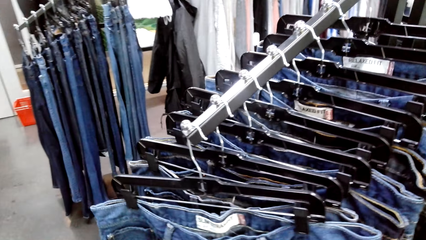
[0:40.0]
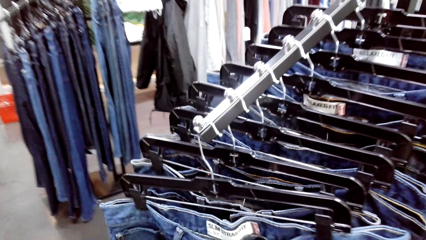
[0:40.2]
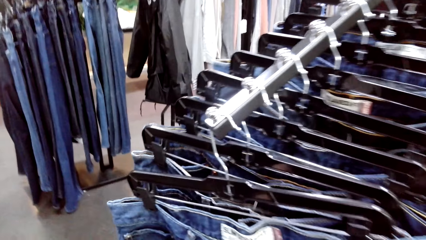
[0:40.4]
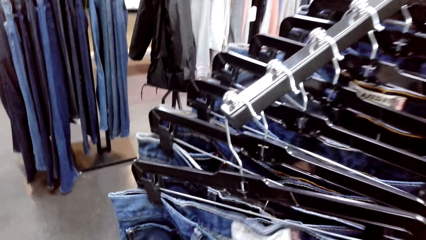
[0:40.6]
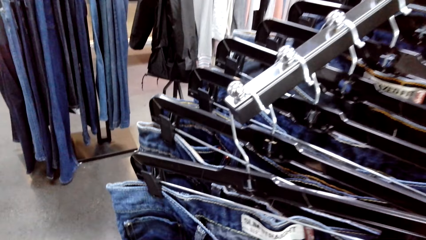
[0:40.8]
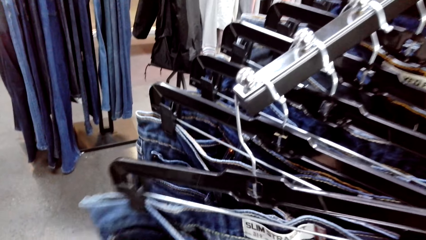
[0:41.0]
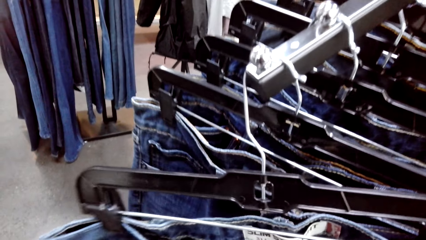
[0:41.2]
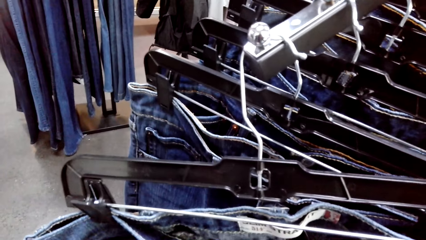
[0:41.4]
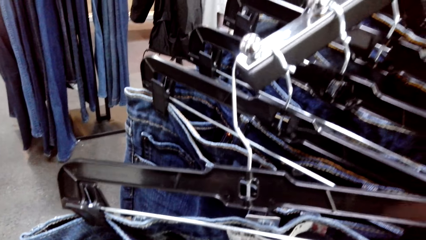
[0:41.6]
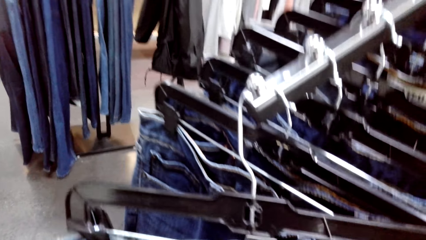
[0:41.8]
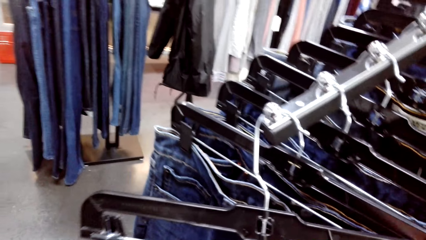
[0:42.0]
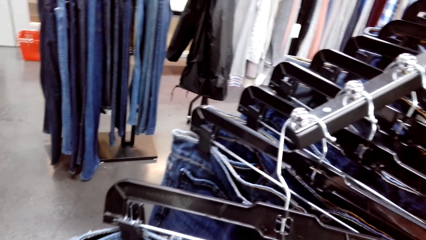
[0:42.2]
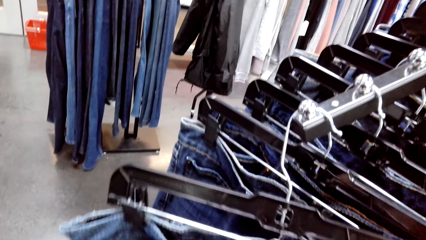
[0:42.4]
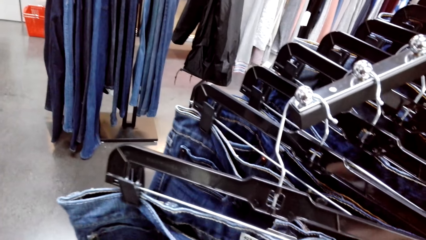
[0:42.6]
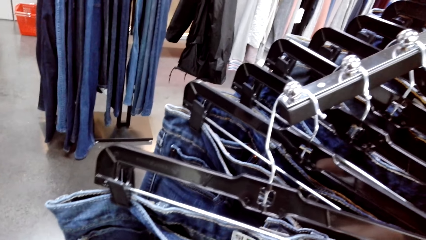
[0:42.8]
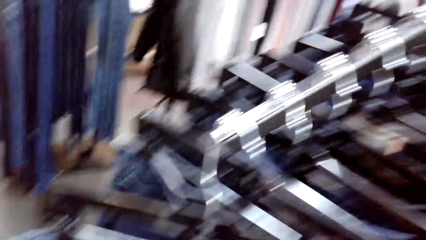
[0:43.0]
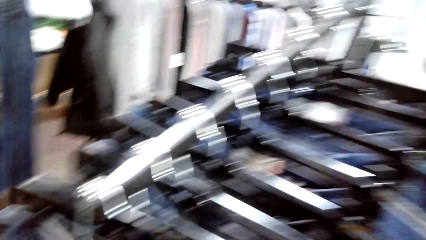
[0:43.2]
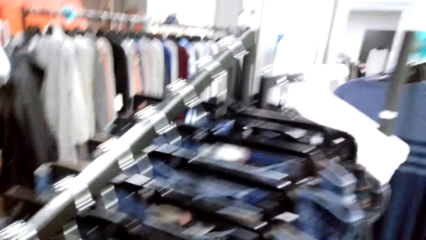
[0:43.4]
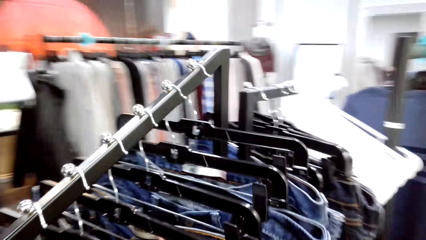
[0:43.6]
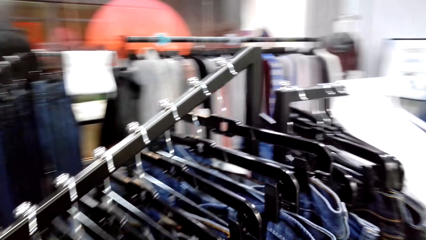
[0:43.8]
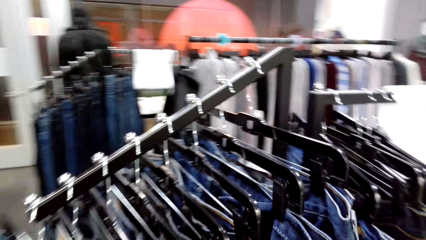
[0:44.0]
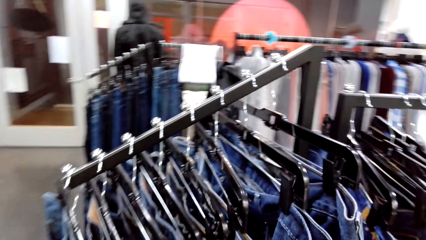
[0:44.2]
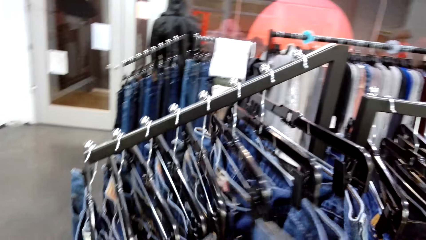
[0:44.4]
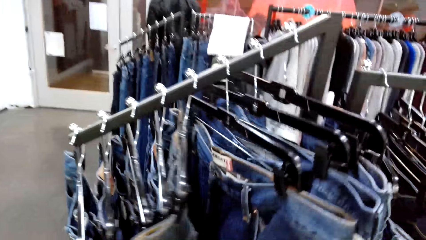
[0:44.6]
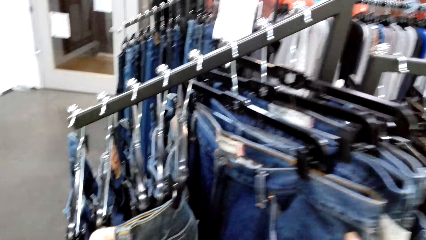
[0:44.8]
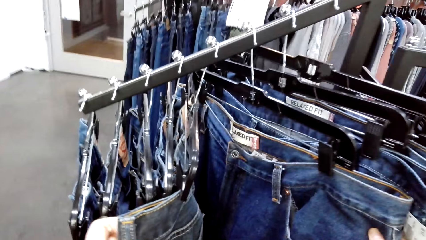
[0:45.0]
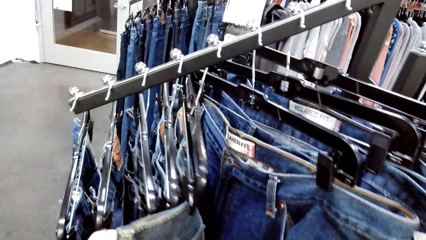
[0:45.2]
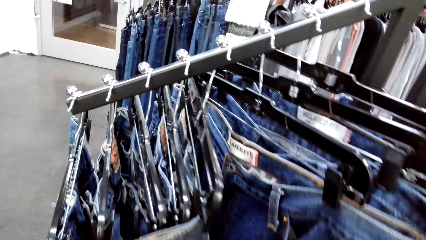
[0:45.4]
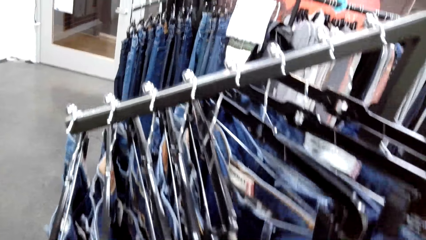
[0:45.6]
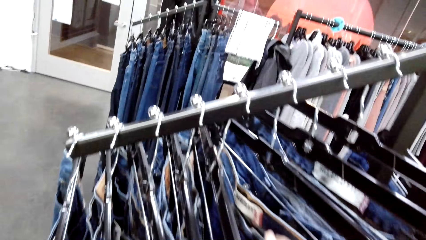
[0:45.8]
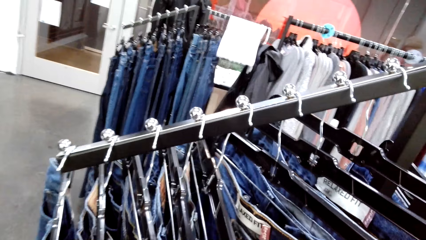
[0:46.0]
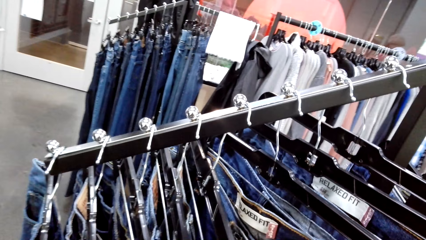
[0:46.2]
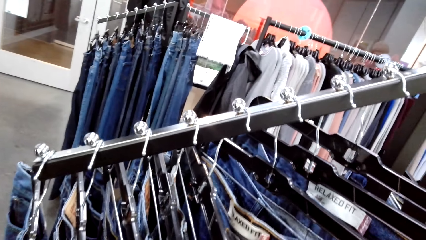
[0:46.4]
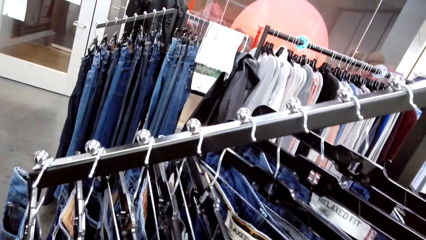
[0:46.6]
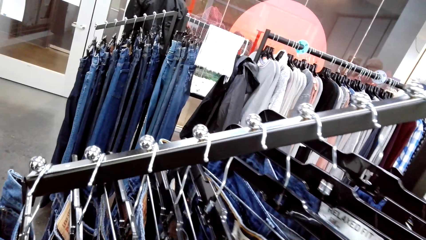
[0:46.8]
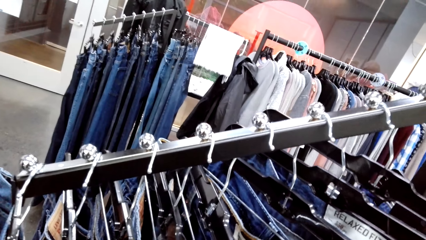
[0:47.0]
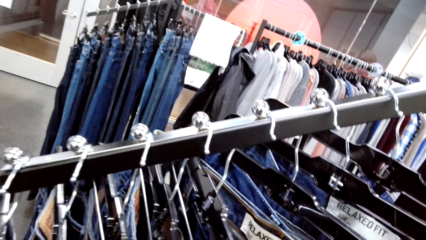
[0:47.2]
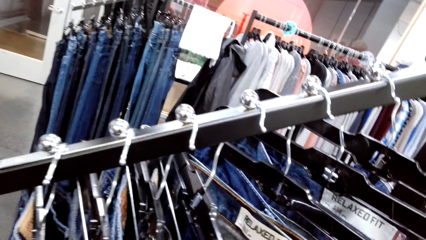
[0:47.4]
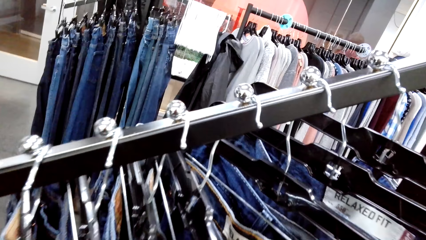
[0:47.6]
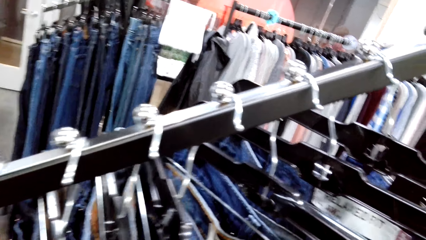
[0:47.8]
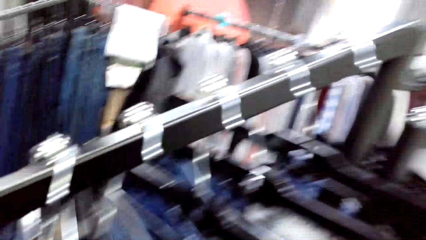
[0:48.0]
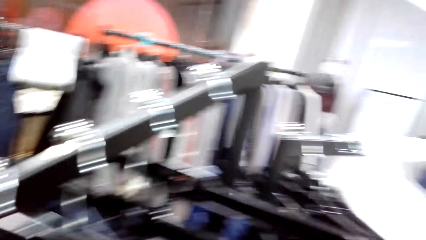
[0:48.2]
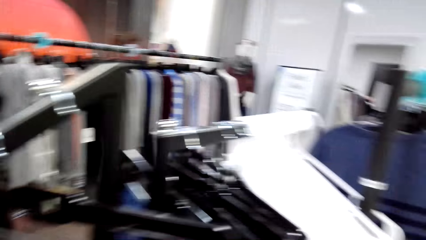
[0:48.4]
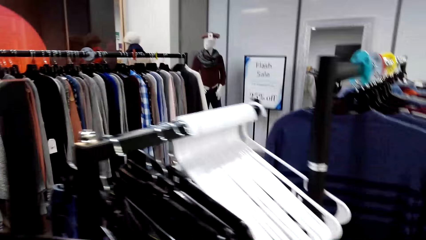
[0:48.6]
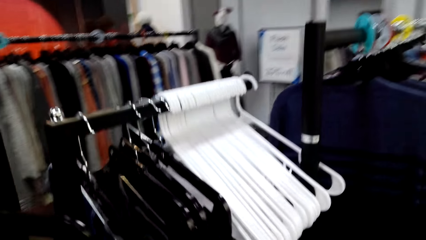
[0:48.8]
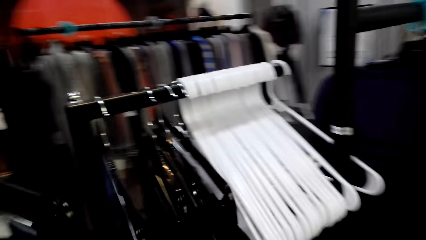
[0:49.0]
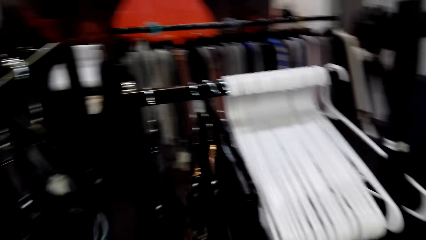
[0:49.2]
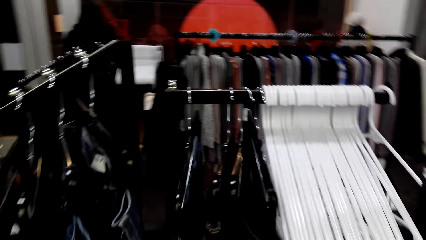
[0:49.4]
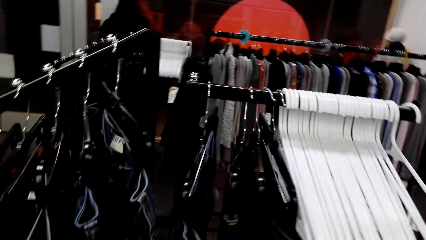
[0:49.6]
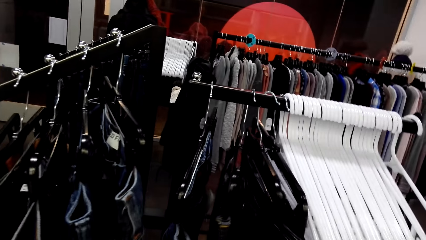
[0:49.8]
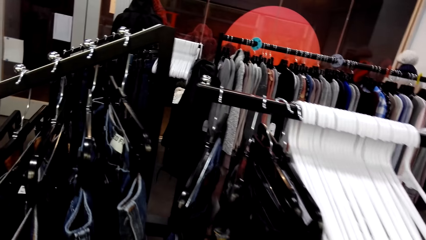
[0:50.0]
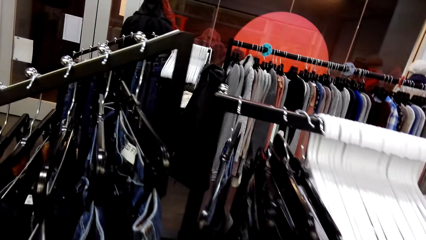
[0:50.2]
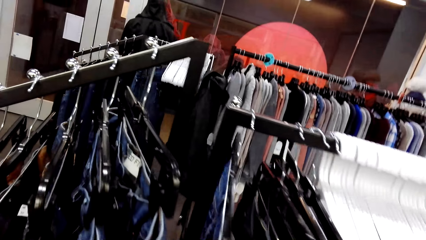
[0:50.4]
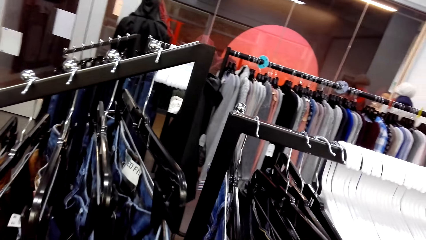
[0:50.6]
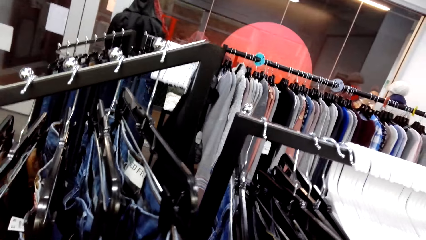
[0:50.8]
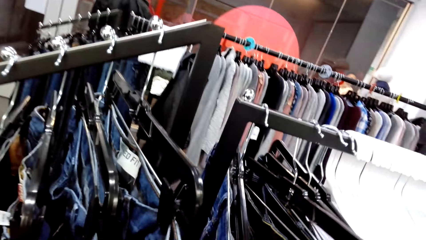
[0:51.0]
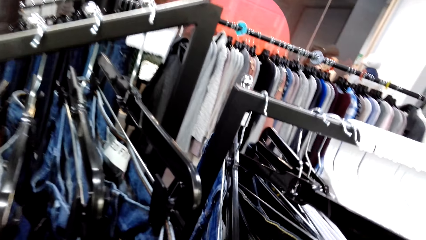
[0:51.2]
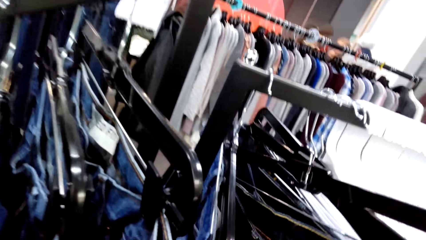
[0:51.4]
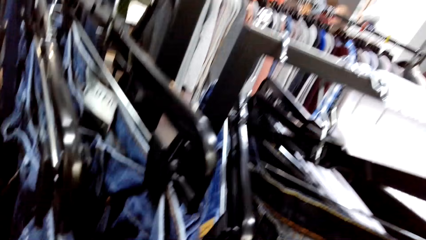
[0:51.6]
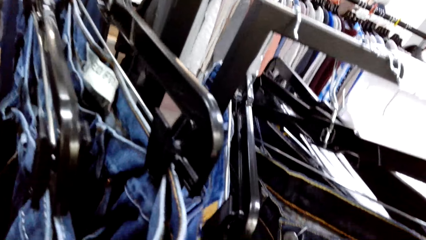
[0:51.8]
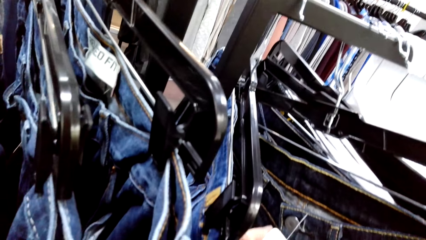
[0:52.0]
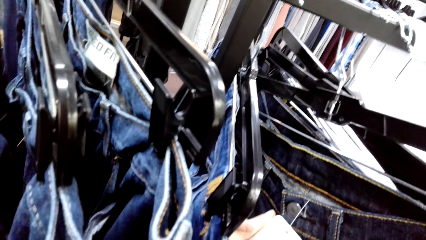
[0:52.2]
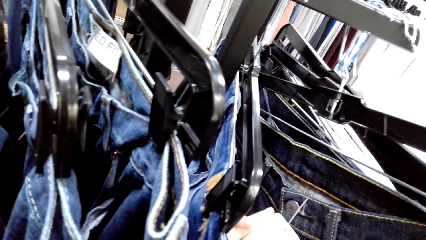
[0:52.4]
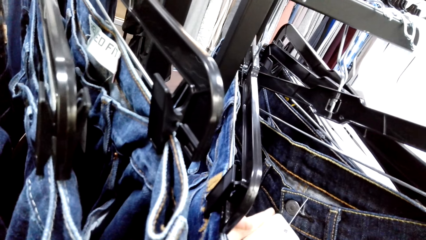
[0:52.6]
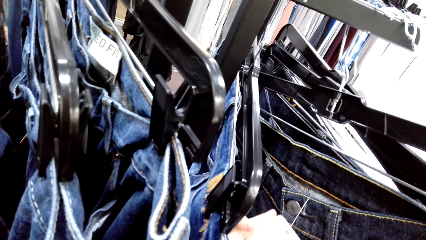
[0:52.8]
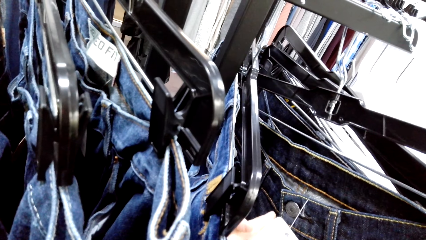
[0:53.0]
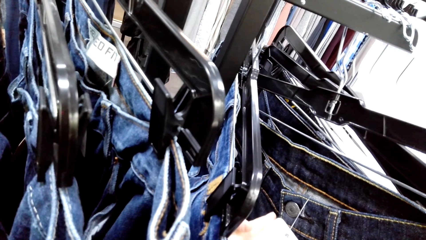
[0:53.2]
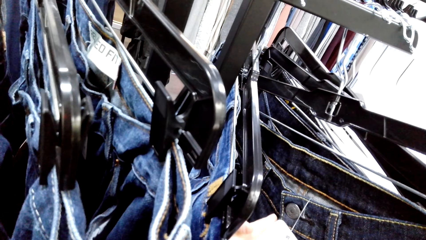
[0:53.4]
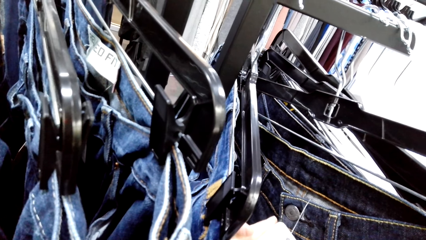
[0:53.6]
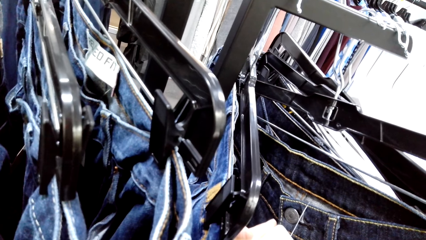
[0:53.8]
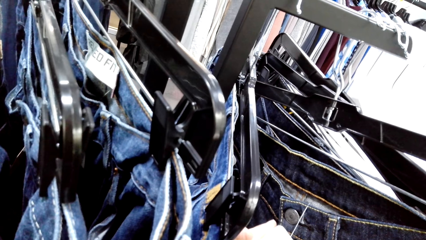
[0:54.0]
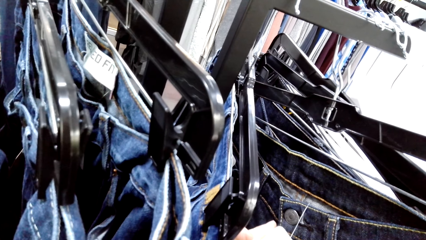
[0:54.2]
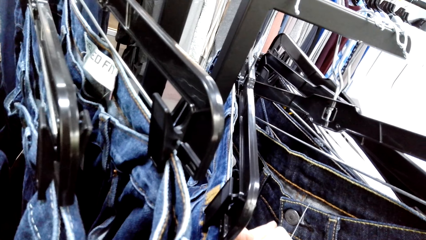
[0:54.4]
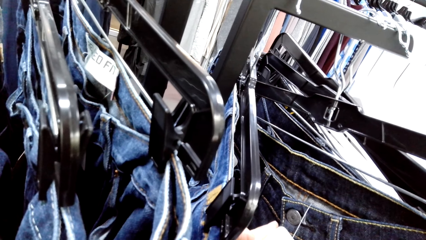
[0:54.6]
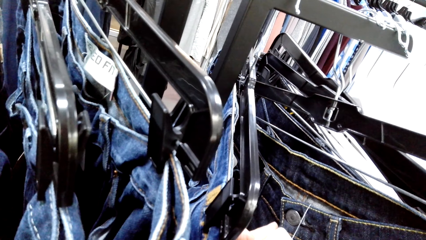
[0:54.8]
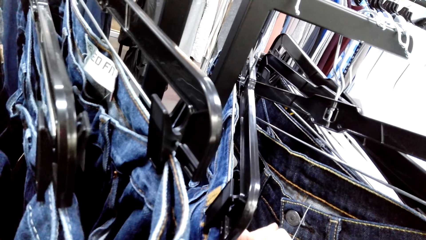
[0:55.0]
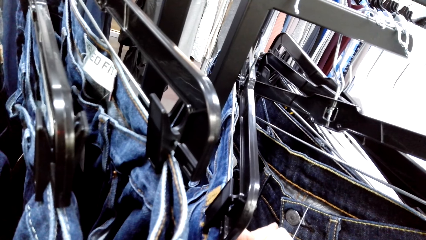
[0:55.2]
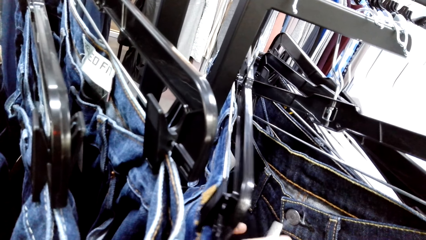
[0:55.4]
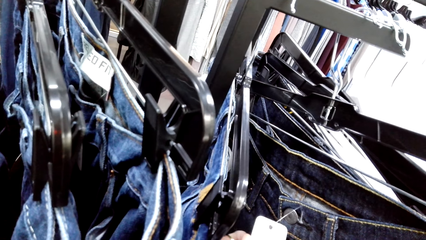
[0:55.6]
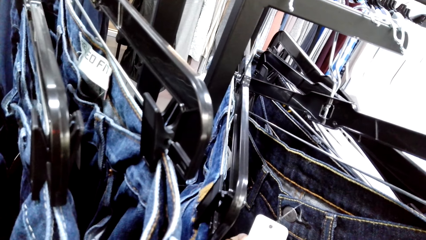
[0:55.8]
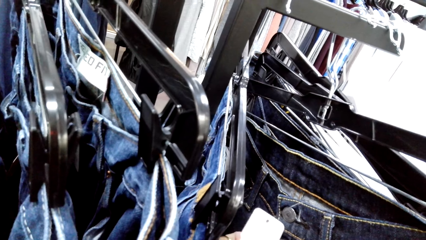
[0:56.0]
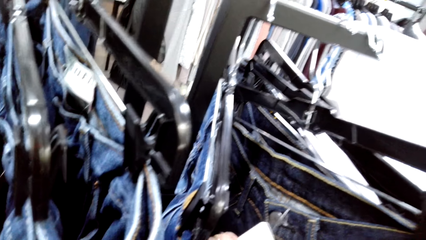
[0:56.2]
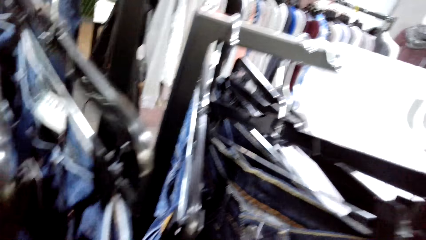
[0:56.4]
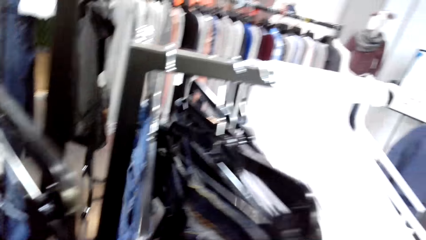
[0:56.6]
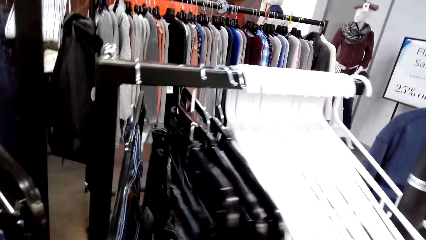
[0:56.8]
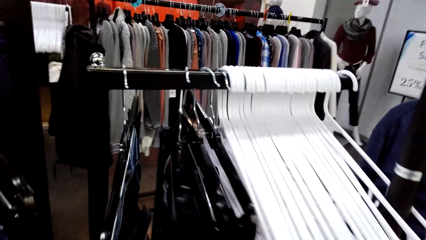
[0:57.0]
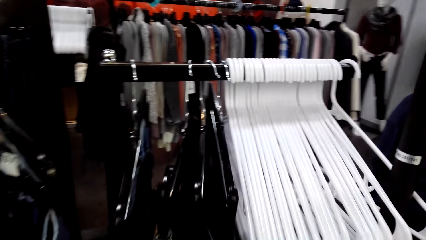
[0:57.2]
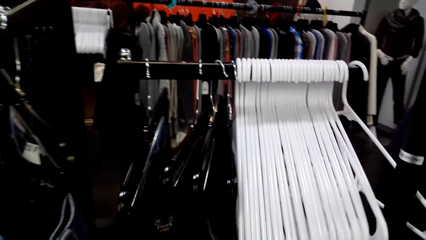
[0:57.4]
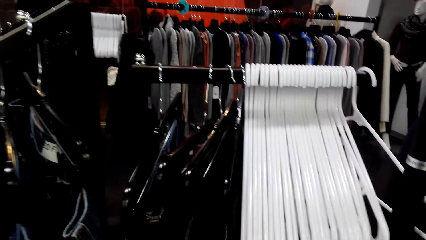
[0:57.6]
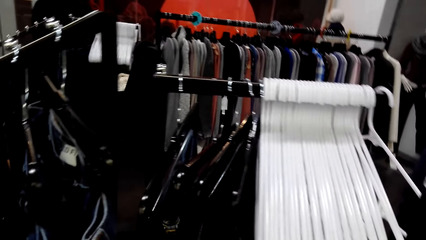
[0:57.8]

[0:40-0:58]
The camera wearer samples clothes on a clothing hanger stand in the store. They look at the clothes.
